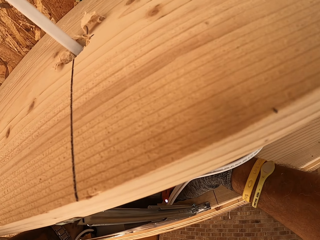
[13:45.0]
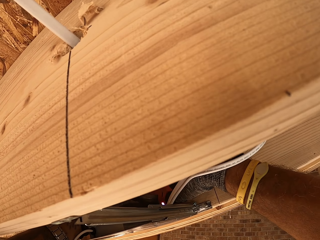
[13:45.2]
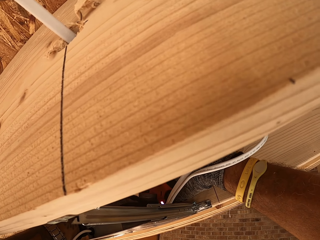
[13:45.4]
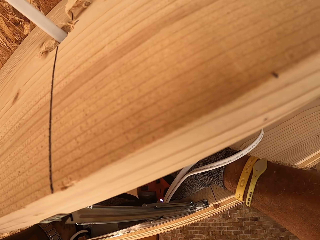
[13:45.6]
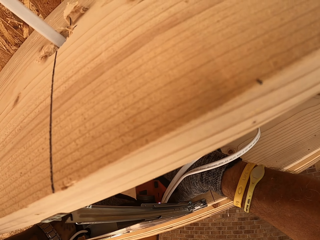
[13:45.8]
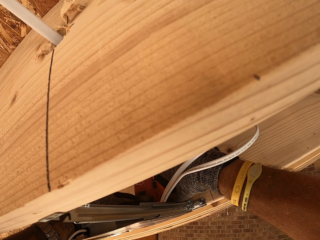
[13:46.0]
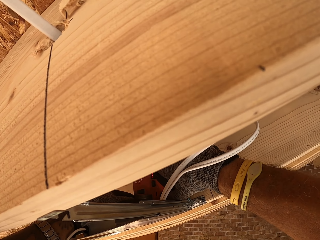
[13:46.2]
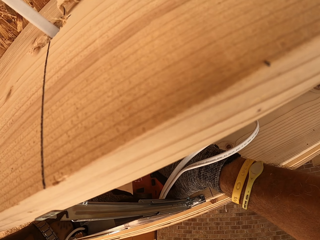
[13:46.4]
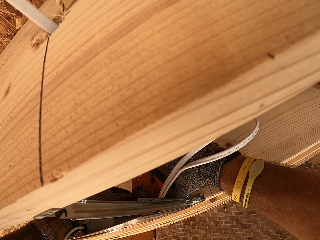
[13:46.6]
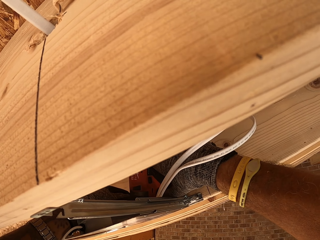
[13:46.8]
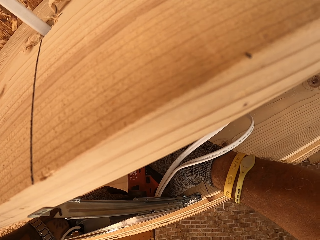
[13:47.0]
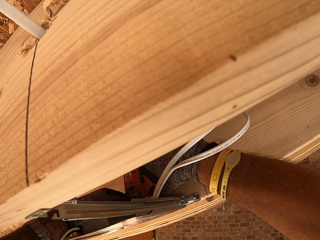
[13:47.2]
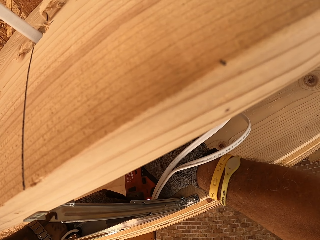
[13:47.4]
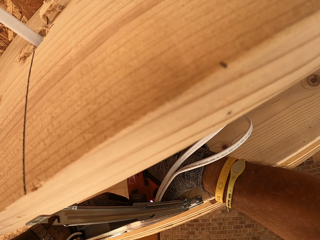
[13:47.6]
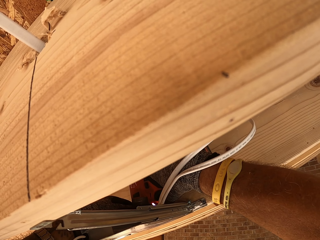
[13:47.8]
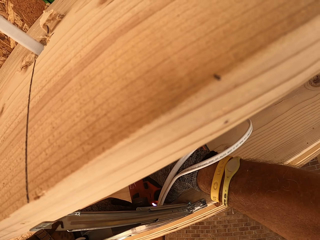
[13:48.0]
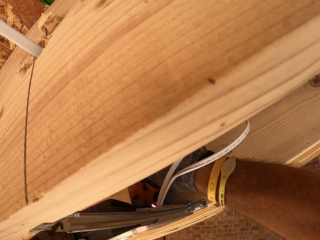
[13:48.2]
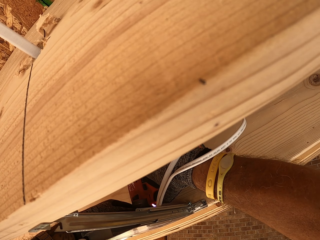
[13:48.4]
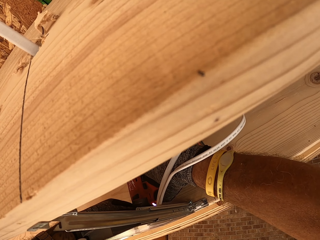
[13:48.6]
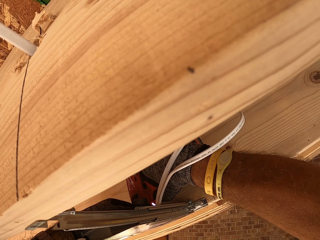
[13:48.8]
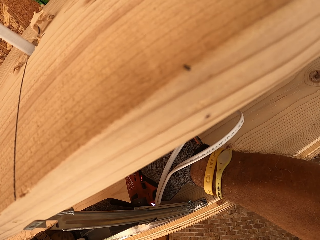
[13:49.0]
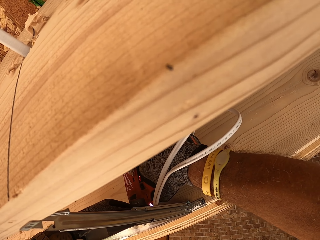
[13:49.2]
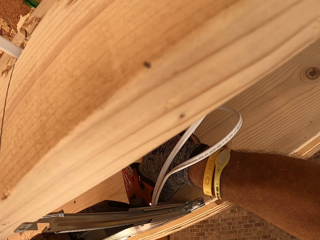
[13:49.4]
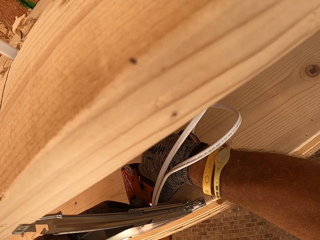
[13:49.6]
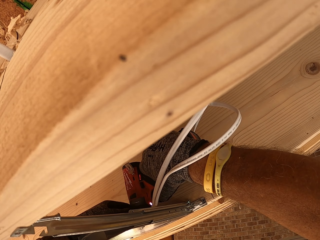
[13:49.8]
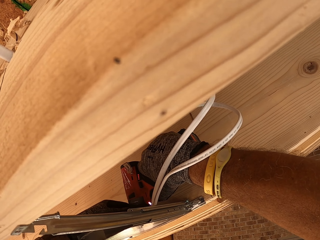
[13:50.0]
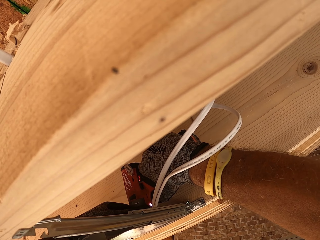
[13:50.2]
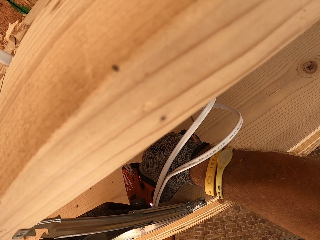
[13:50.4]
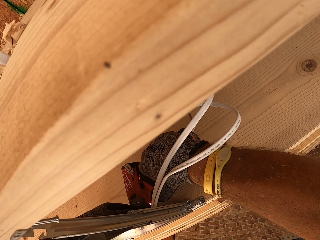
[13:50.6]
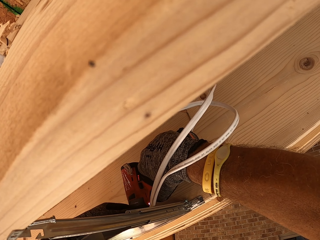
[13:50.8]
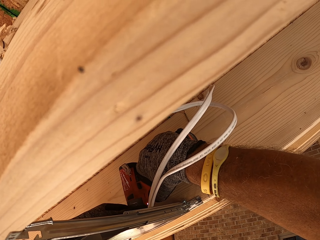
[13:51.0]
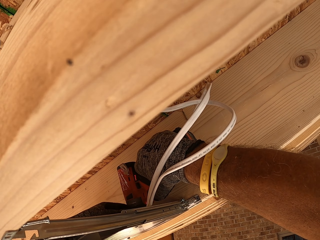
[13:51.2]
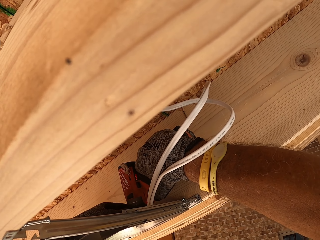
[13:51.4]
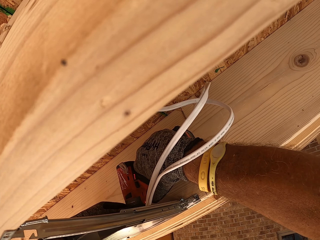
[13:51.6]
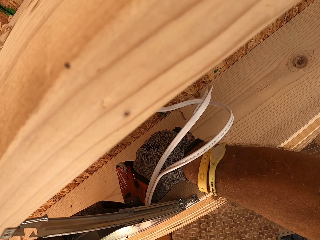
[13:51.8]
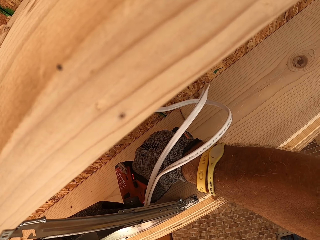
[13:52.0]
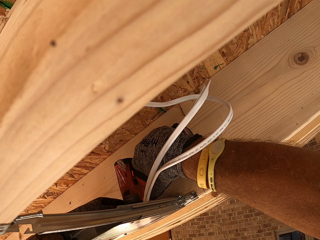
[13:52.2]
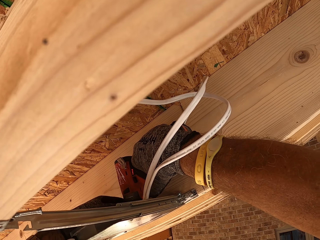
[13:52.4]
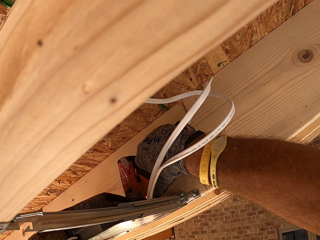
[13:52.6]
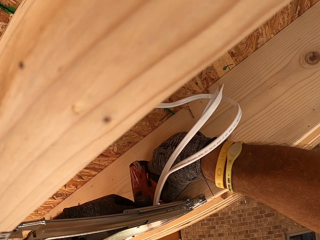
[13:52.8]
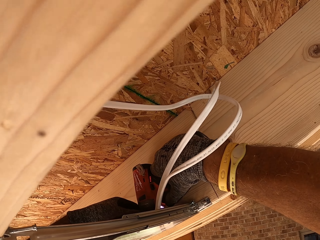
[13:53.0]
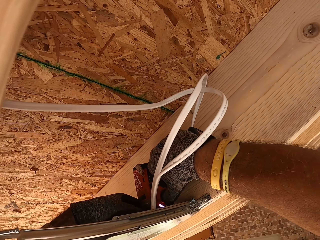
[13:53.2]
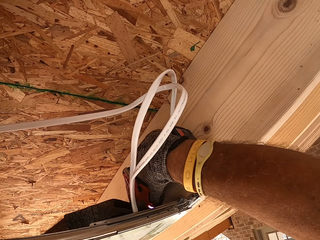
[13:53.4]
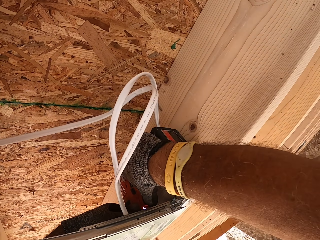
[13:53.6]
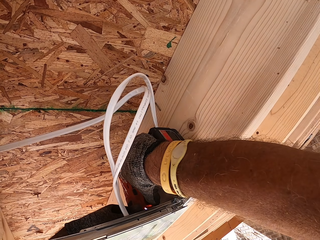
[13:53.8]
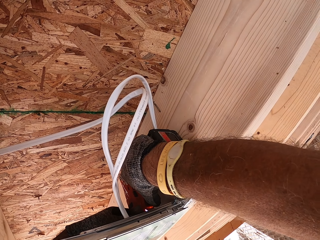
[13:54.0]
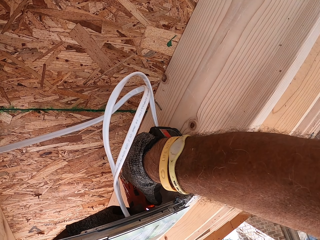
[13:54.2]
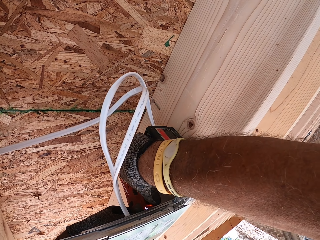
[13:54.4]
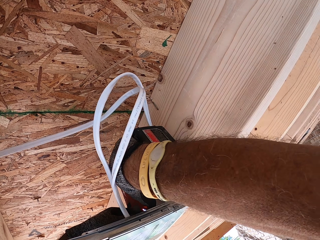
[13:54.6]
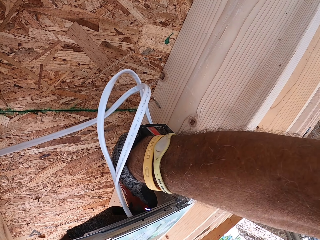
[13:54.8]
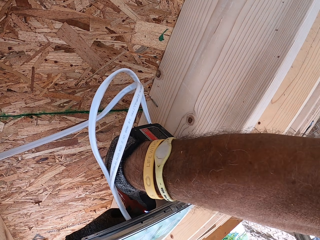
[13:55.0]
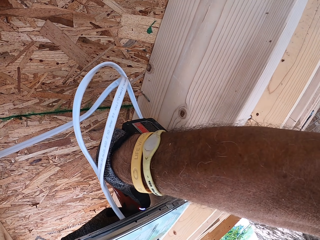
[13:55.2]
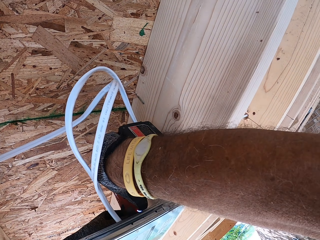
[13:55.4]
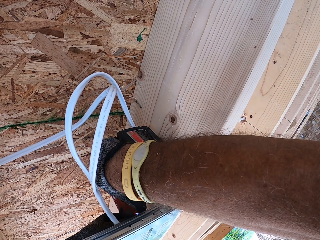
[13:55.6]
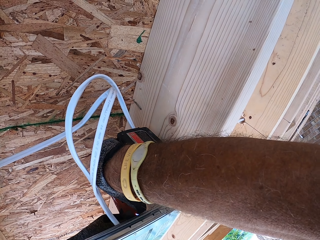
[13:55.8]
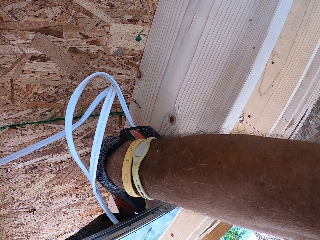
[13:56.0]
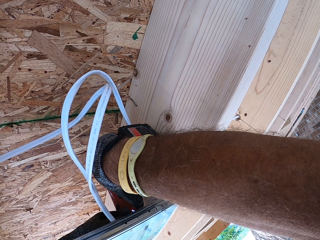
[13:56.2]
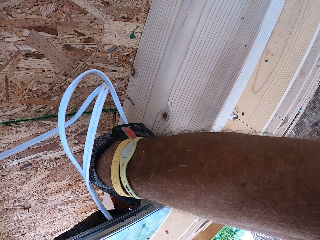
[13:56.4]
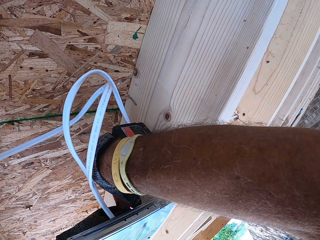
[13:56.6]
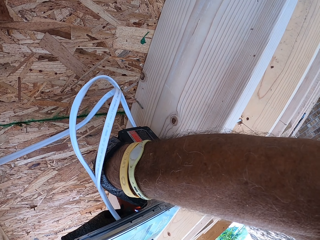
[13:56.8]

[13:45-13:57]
The camera wearer drills.

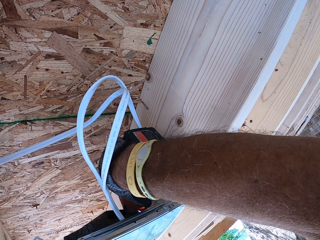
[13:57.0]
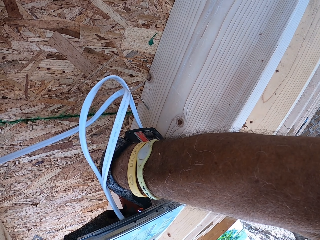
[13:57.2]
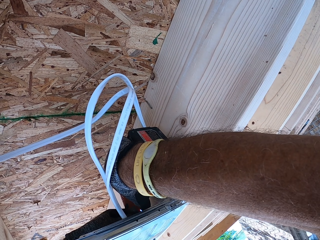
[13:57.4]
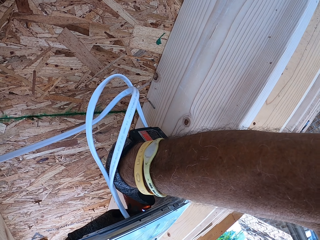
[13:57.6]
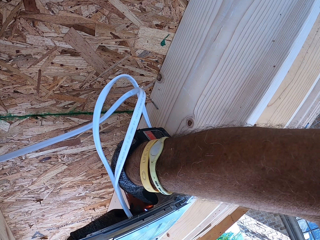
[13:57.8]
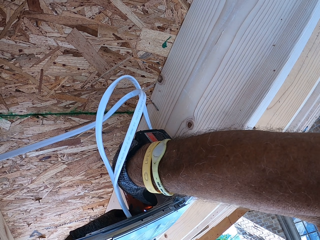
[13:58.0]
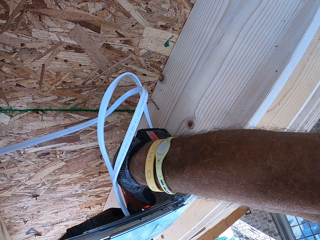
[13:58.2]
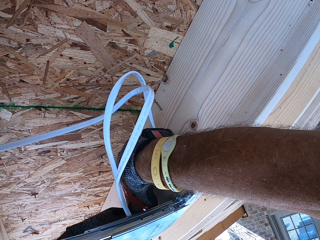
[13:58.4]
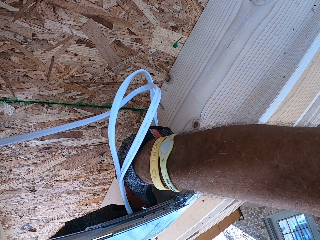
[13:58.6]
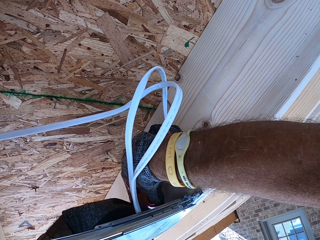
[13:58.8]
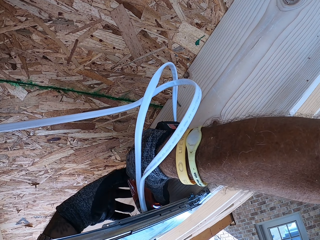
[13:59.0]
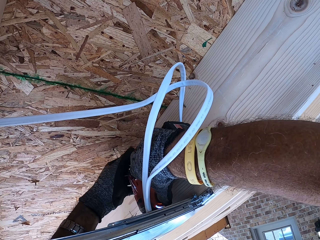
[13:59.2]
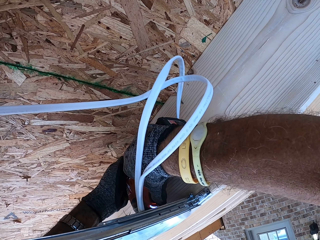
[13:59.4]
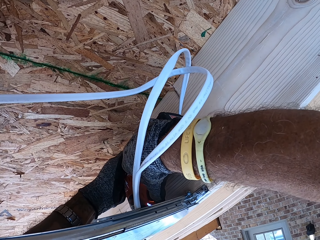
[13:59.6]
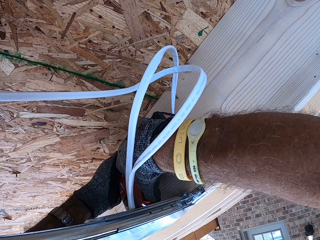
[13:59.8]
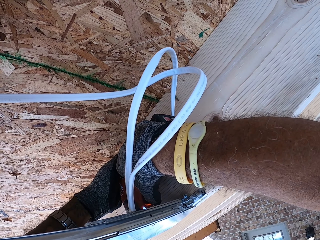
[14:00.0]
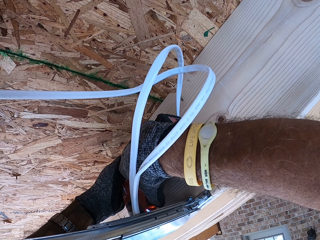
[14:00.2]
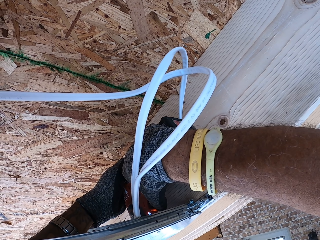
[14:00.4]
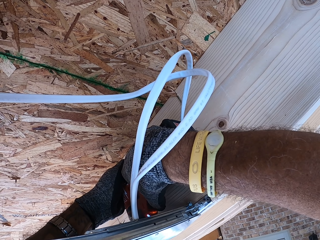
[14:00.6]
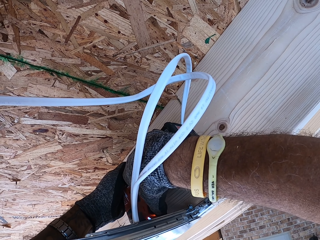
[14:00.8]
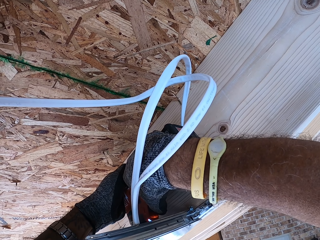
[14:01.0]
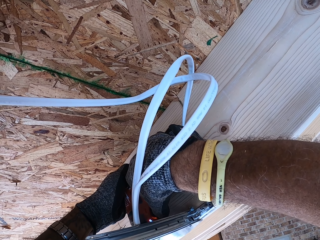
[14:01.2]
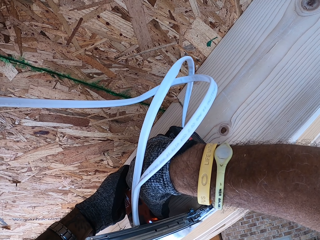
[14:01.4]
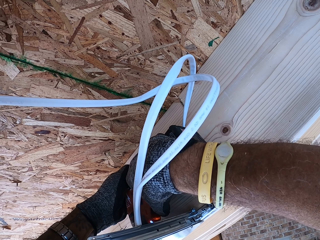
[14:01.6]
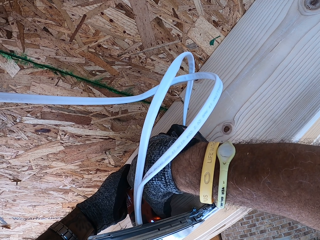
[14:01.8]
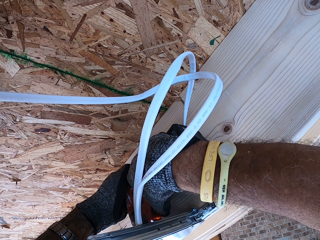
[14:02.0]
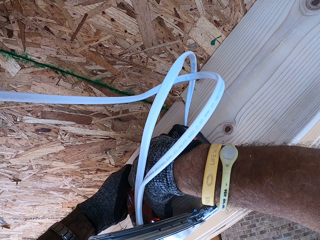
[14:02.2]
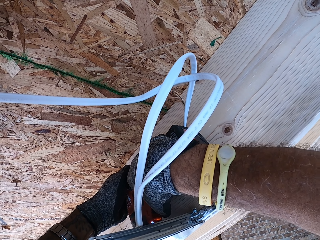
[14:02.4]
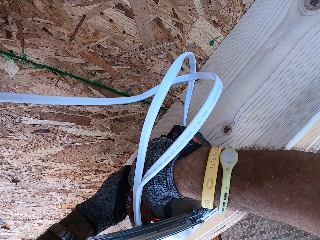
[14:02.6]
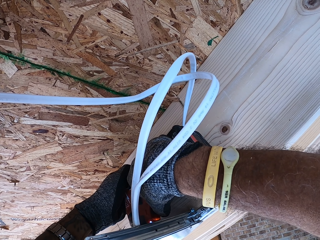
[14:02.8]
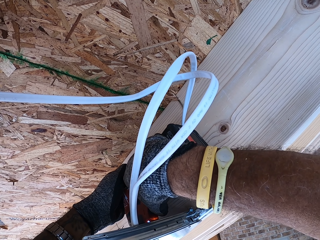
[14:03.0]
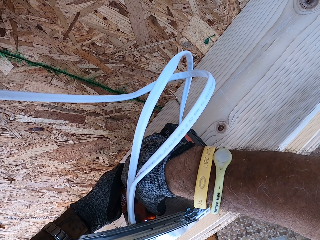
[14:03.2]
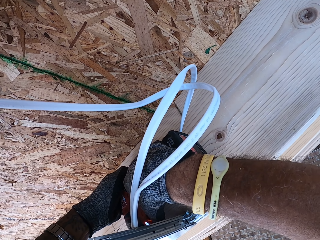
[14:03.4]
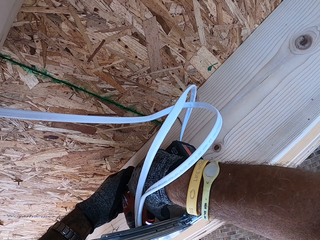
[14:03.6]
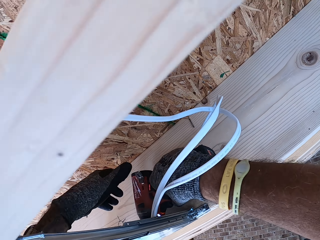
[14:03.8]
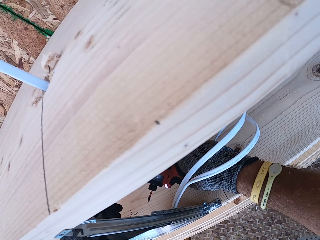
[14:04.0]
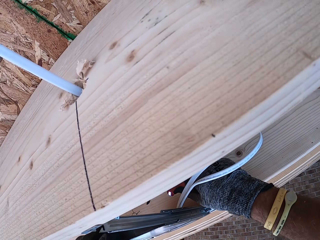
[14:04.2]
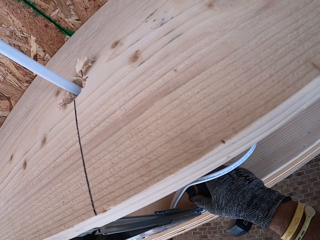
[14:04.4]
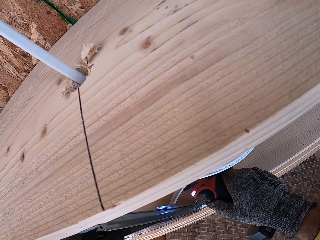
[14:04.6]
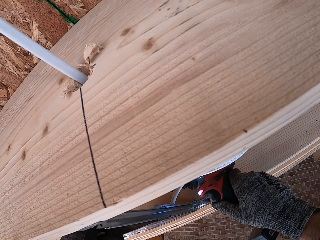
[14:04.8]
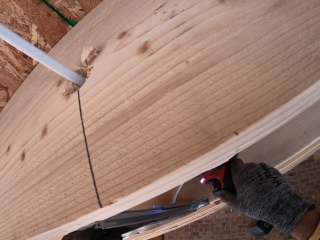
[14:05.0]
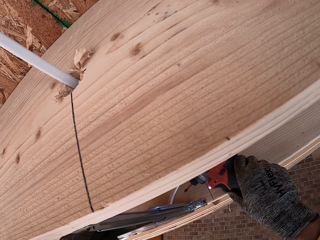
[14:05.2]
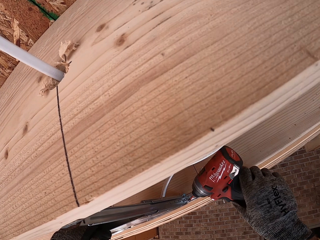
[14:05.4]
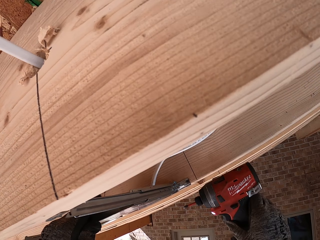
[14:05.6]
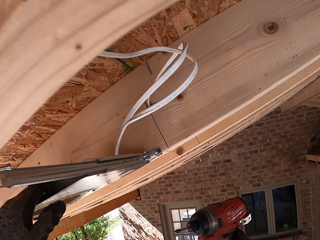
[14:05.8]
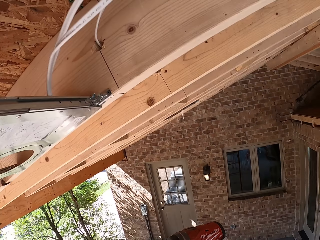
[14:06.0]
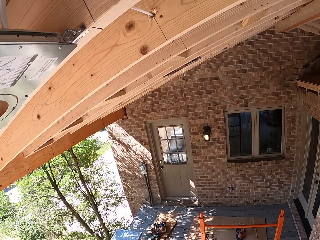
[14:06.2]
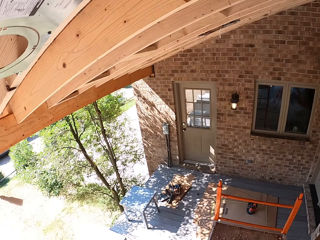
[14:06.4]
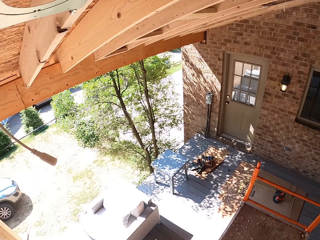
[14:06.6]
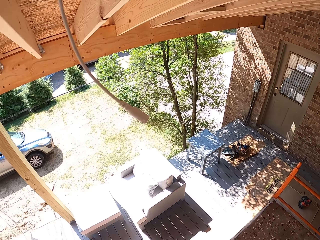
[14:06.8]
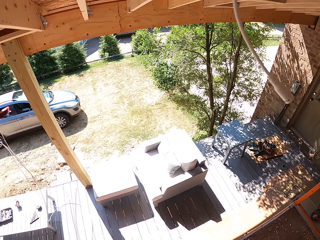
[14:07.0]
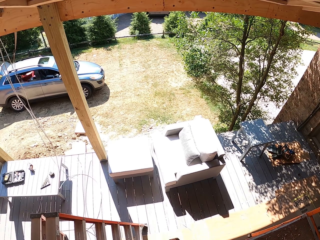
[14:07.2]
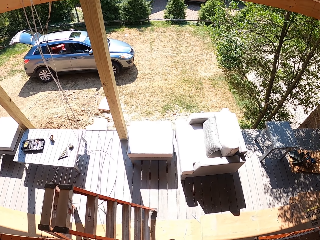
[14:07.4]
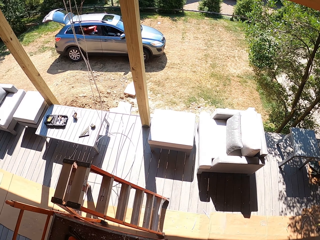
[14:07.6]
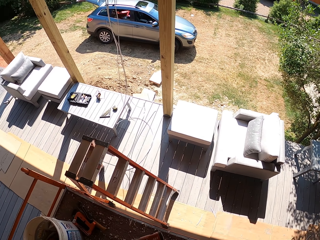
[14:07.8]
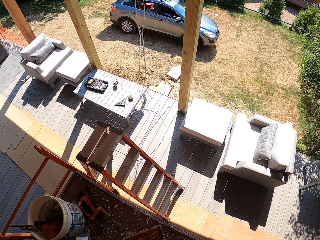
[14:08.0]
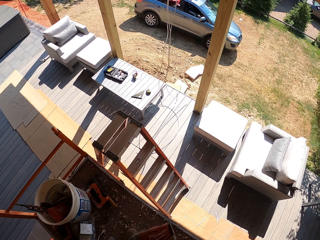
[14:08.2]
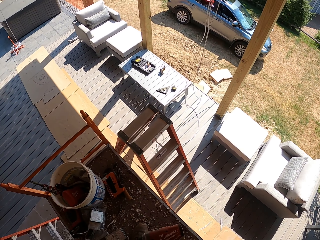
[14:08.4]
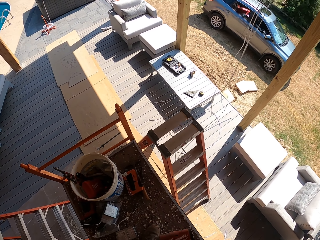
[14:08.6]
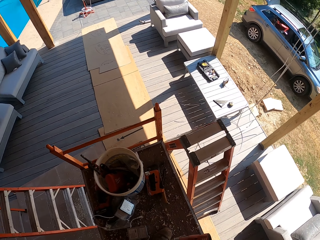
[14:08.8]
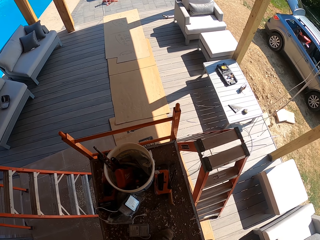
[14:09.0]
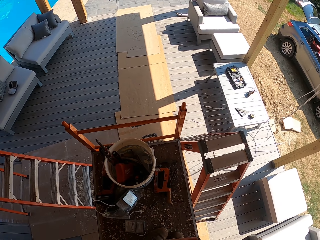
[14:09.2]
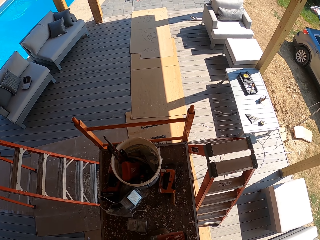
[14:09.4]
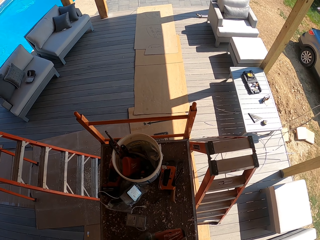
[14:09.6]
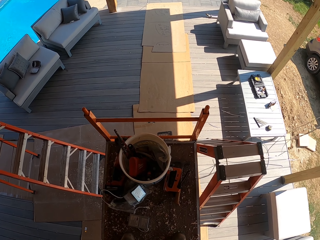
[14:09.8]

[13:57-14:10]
The camera wearer holds the drill. They look down.
